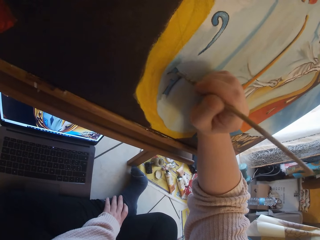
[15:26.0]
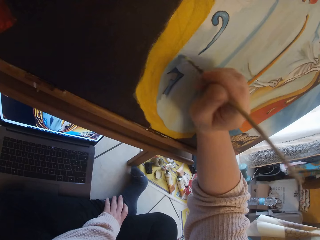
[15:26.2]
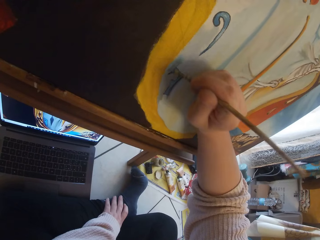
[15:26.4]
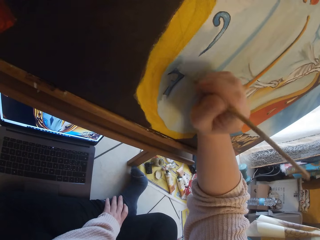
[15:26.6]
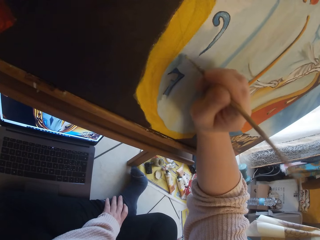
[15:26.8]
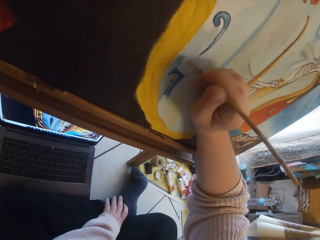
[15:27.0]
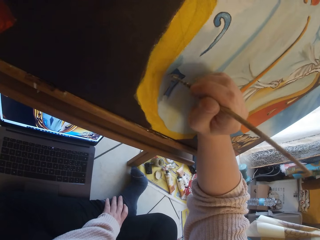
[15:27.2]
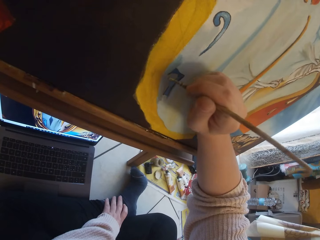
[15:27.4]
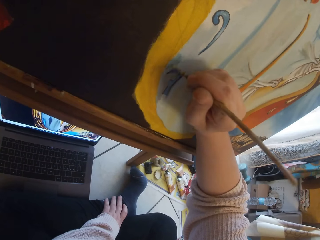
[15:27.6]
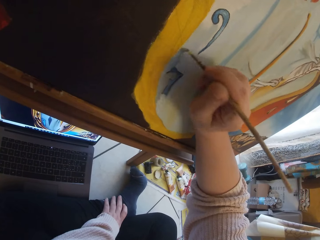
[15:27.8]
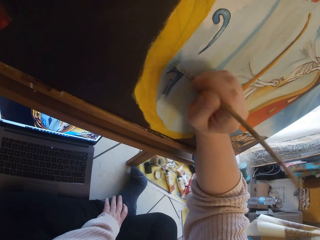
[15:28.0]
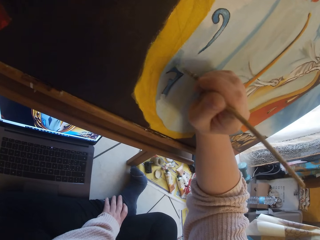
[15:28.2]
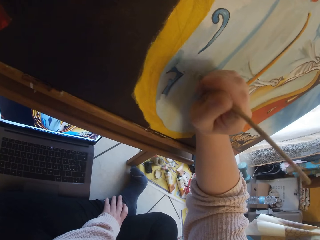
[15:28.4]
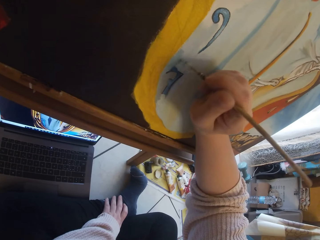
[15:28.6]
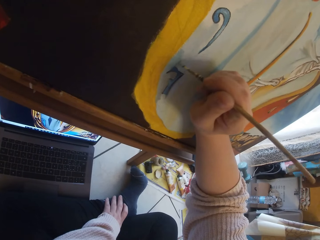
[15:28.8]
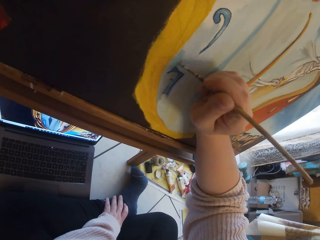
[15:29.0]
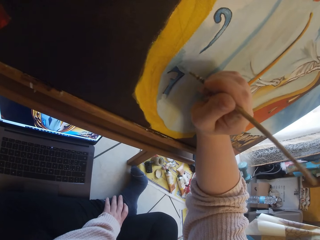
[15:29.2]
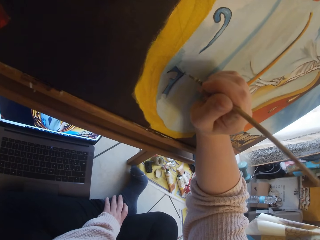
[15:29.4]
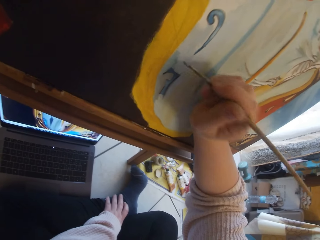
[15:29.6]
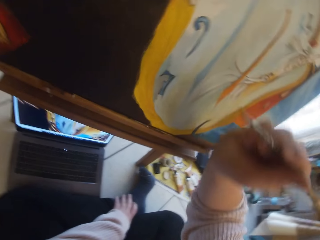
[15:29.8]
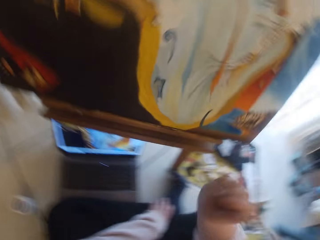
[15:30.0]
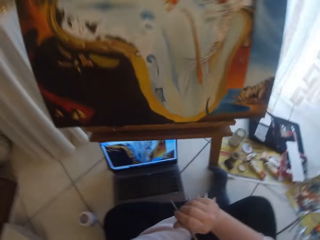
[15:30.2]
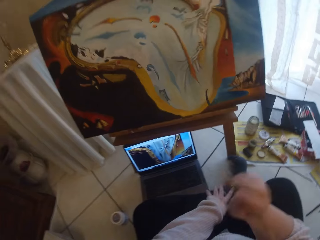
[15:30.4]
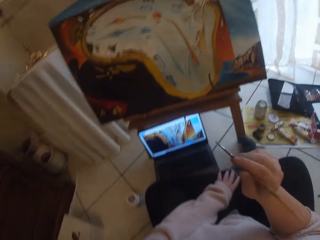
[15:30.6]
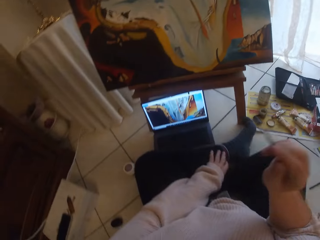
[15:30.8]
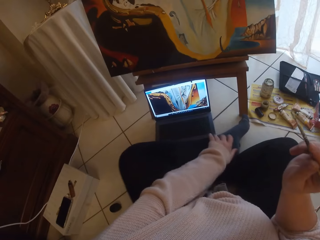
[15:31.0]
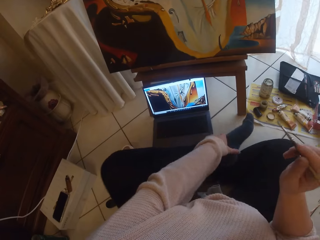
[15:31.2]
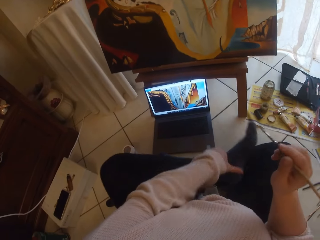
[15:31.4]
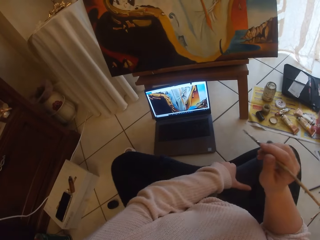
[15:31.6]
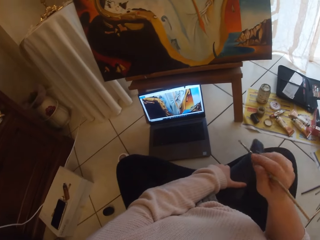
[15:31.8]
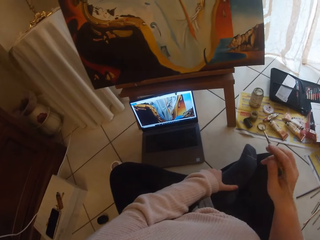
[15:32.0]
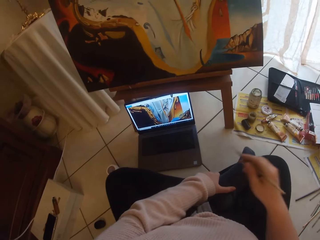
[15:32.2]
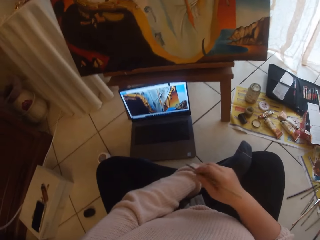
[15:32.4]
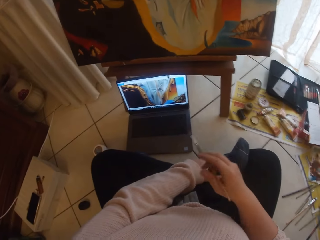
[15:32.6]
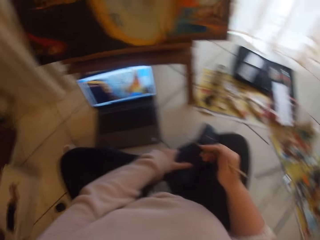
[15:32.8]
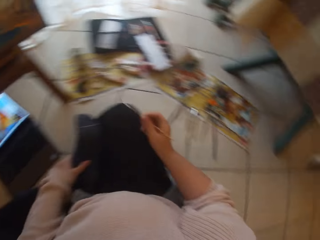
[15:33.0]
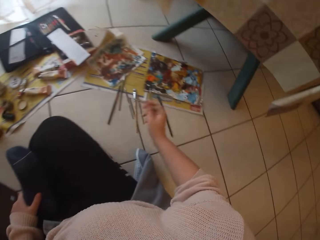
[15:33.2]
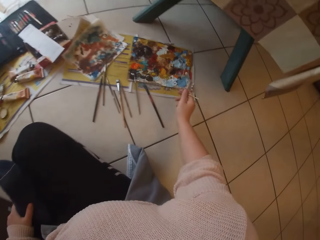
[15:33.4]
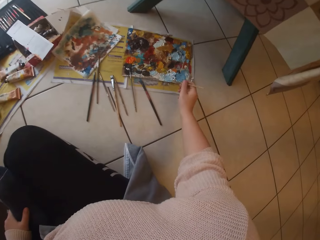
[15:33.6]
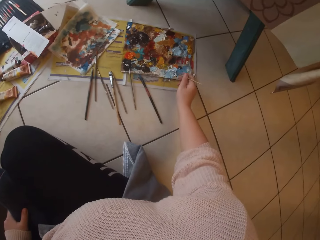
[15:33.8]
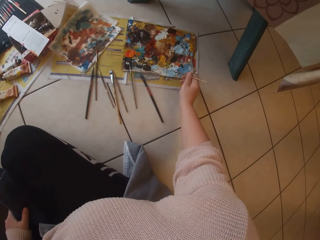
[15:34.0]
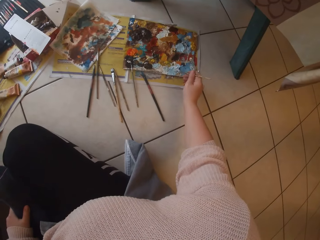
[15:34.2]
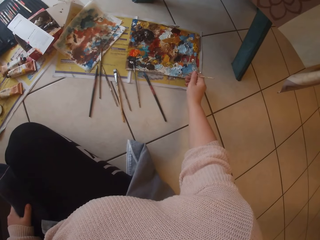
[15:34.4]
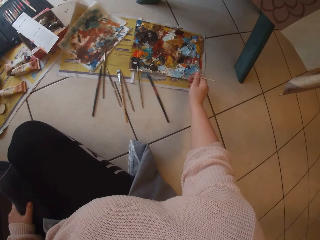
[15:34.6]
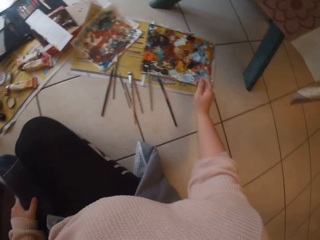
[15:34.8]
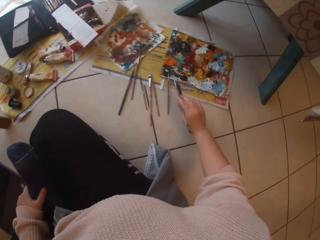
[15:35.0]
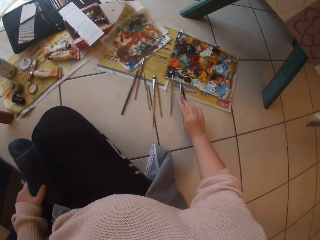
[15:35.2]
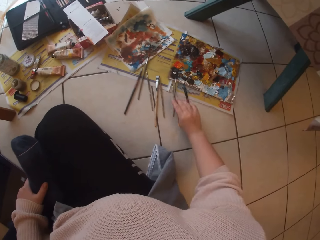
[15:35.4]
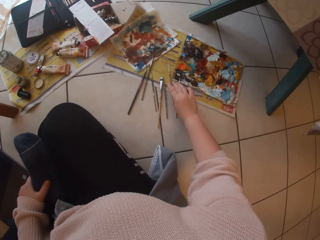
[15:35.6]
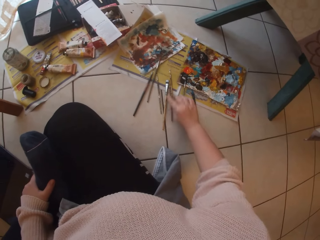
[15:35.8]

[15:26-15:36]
The camera wearer removes the brush from the painting. She makes gestures in the air with the paintbrush in her right hand. She lifts her leg. She scoops paint from the palette on the ground with the paintbrush in her right hand.

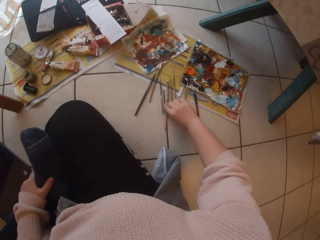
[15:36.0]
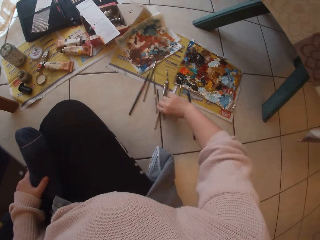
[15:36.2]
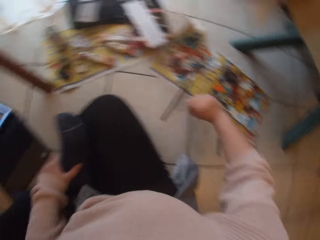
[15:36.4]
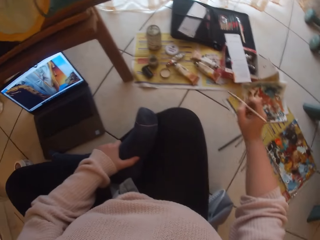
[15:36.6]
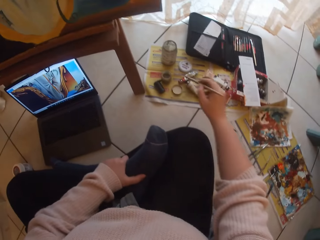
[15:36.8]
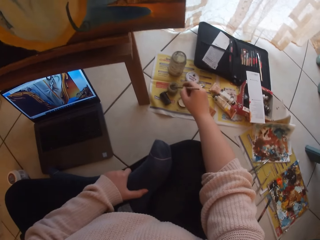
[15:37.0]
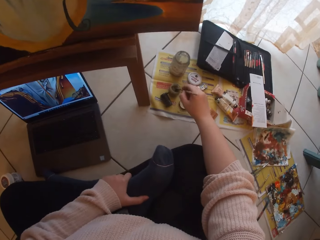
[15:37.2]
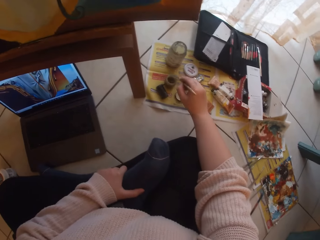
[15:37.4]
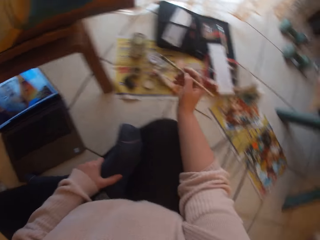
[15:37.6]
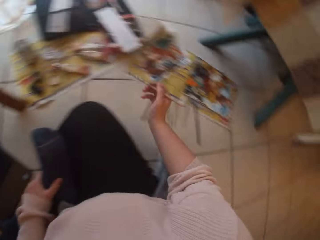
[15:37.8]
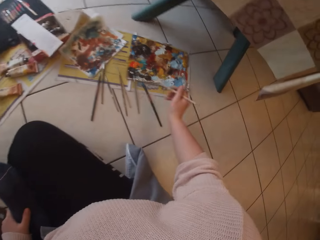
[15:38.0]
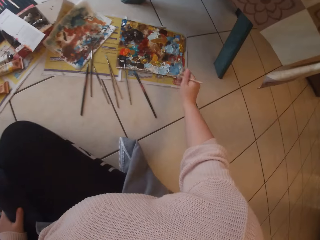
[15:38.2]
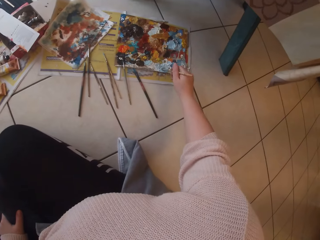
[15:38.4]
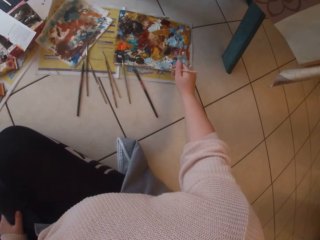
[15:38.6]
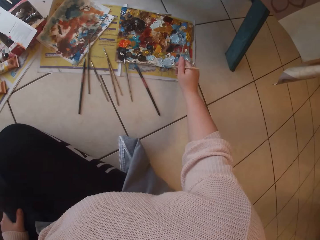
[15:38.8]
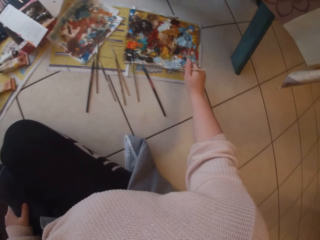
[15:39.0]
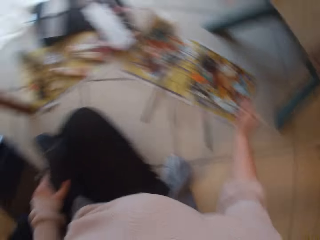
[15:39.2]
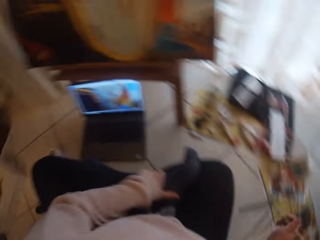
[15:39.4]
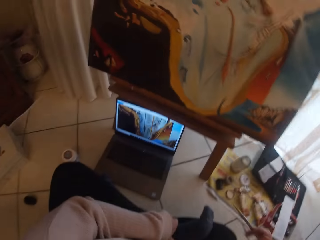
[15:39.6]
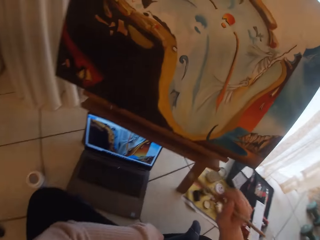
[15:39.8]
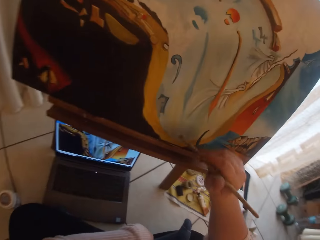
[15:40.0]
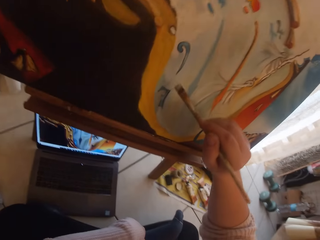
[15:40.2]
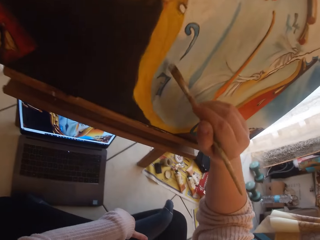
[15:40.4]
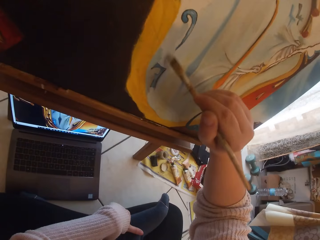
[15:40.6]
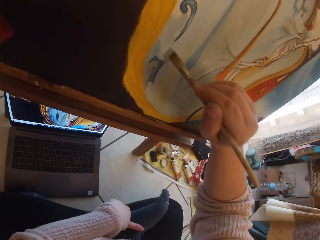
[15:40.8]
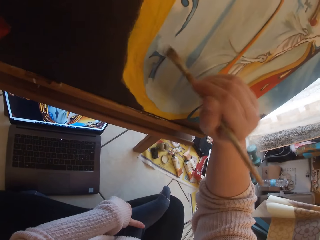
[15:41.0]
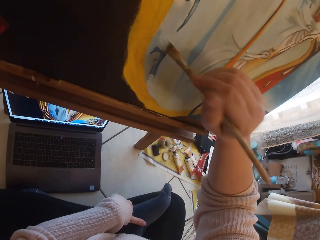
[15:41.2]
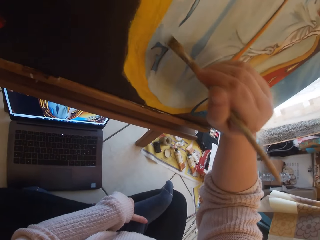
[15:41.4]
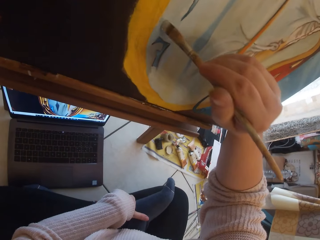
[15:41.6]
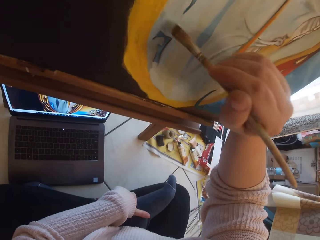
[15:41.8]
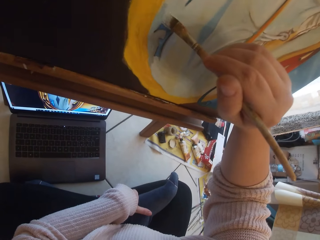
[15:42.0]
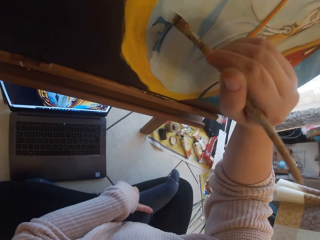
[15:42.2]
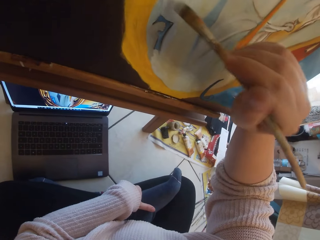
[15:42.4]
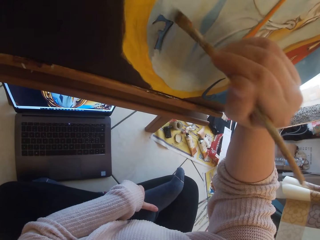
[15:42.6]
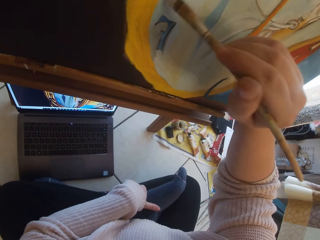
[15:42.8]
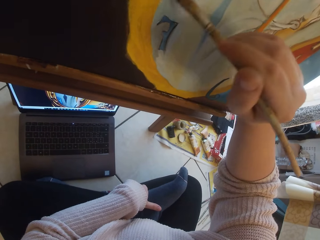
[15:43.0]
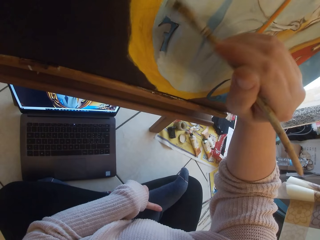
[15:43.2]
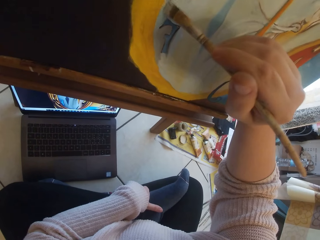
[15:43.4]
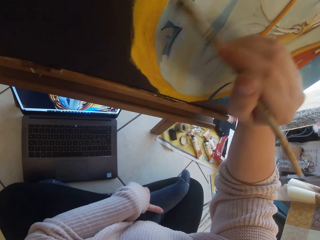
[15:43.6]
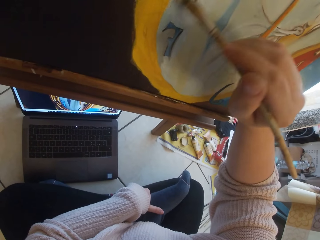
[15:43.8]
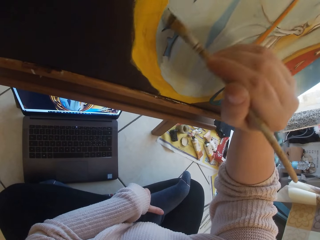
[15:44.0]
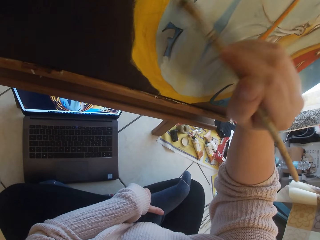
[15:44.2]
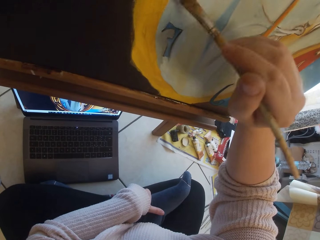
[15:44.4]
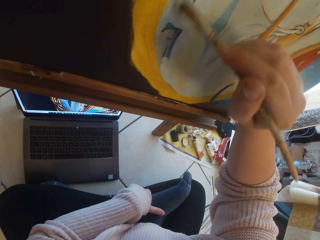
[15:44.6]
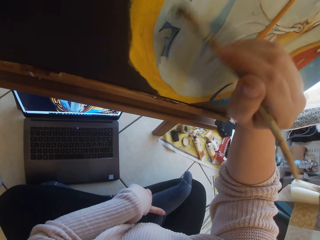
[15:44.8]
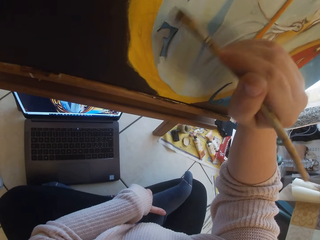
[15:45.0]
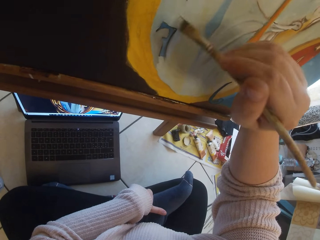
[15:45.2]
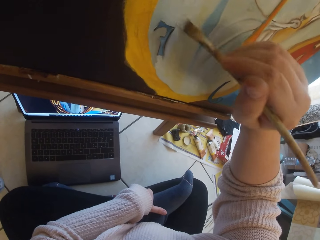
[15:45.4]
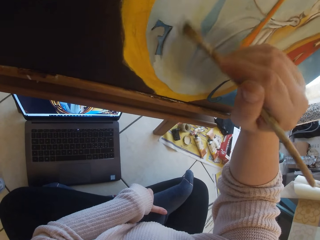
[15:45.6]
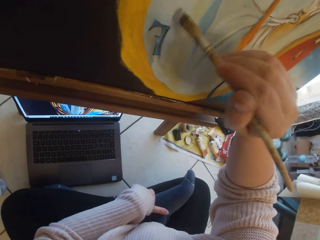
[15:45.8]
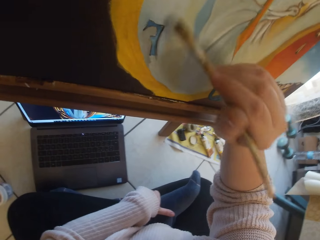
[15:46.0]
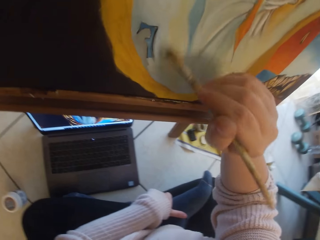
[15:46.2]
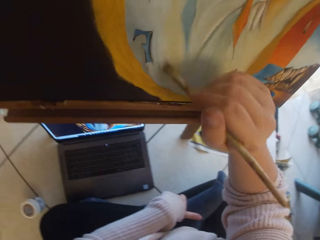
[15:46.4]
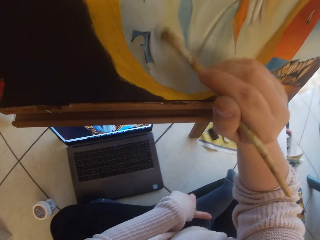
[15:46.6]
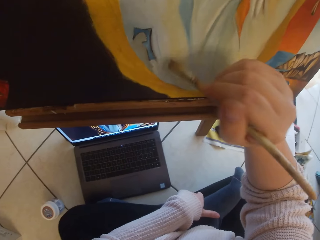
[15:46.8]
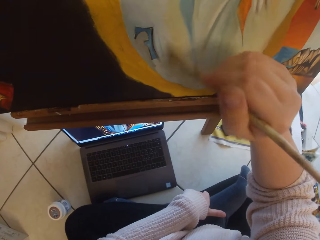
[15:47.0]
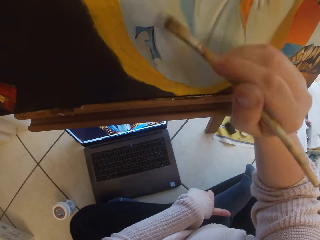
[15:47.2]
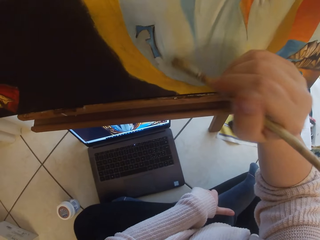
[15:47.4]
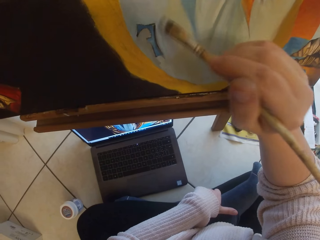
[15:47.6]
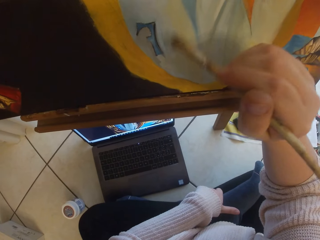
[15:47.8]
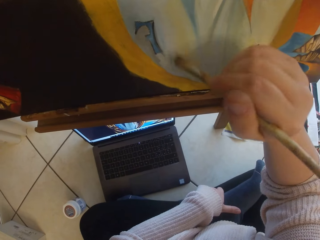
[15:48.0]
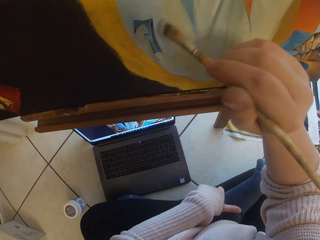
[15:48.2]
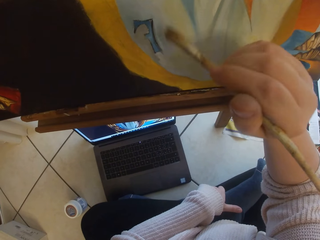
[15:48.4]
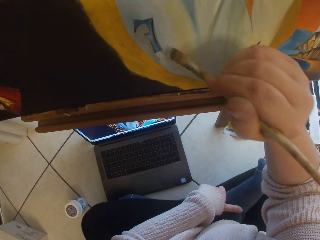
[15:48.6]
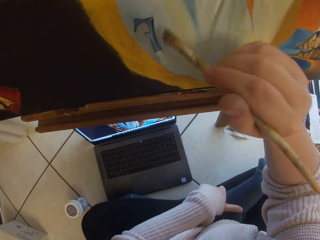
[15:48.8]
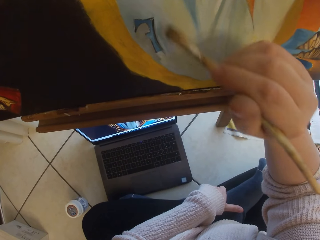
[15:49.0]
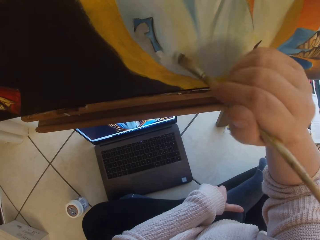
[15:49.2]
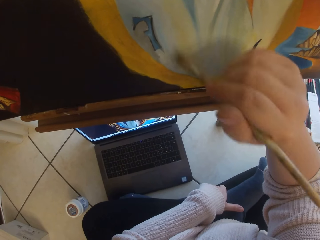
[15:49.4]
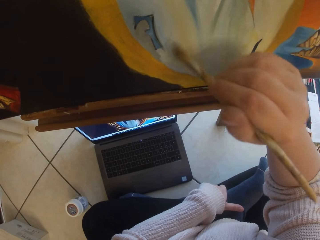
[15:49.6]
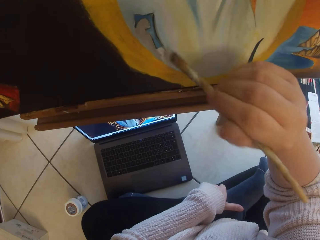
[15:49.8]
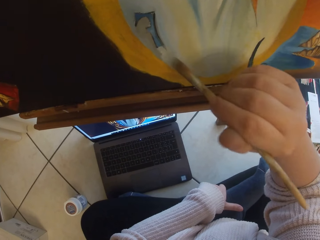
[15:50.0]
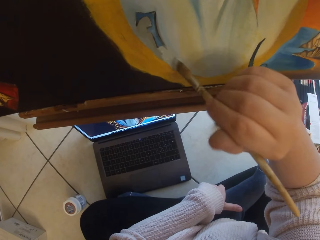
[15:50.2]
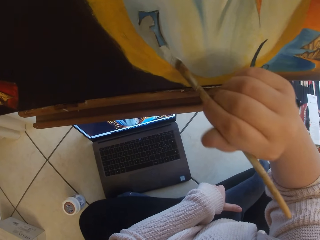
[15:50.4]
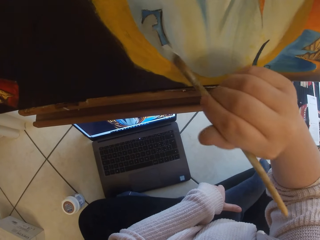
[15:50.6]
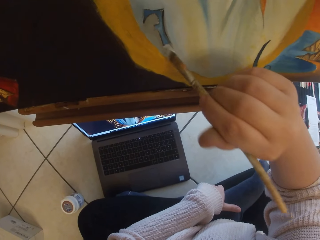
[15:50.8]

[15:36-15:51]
The camera wearer drops the paintbrush in her right hand on the ground. She picks up a paintbrush from the ground with her right hand. She dips the paintbrush in her right hand into a small container of water on the ground. She scoops paint from the palette on the ground with the paintbrush in her right hand. She paints the image from the laptop on the ground on canvas with the paintbrush in her right hand.
